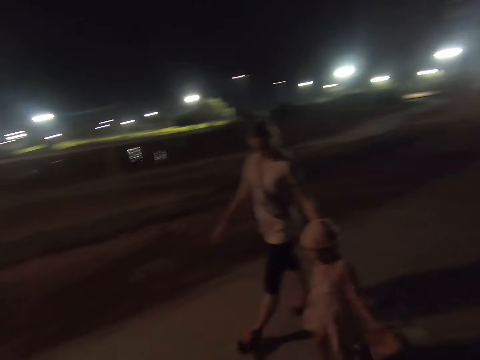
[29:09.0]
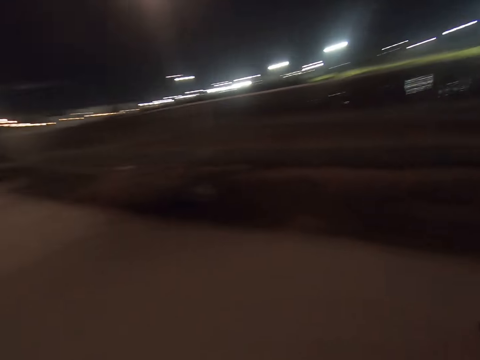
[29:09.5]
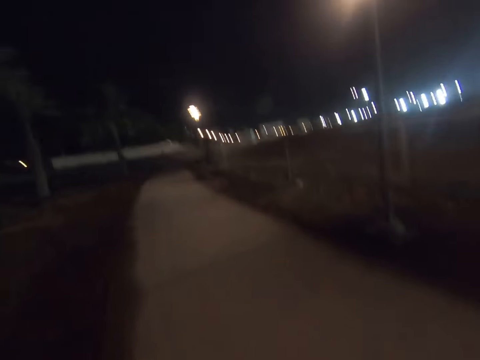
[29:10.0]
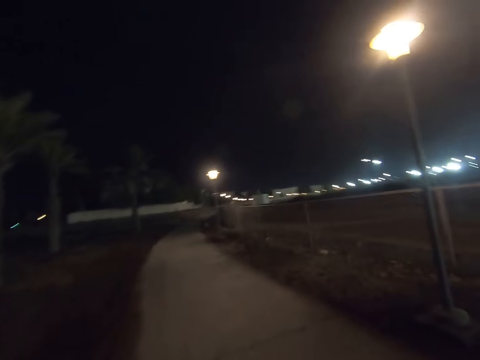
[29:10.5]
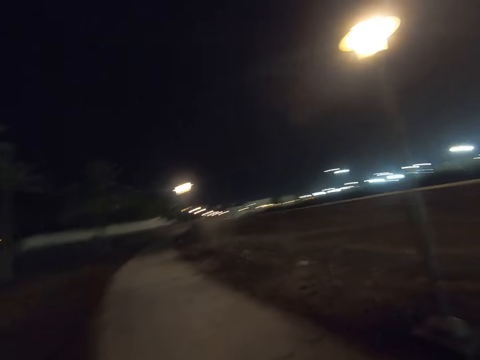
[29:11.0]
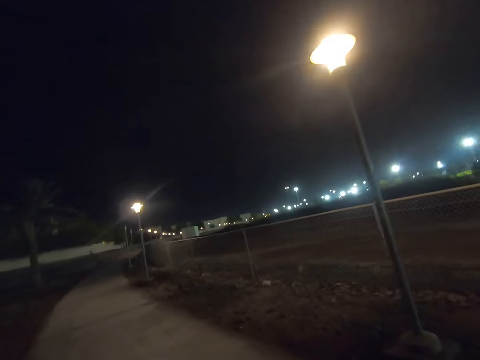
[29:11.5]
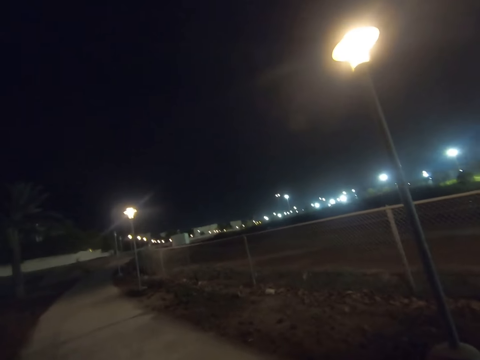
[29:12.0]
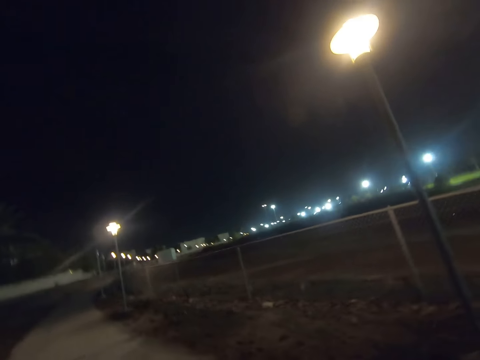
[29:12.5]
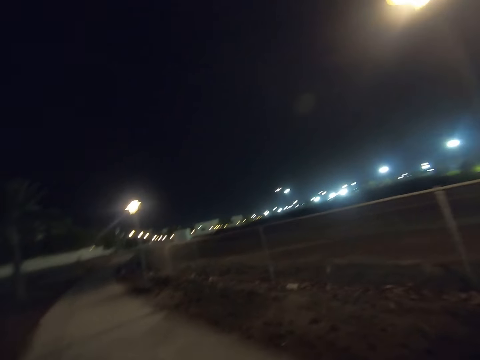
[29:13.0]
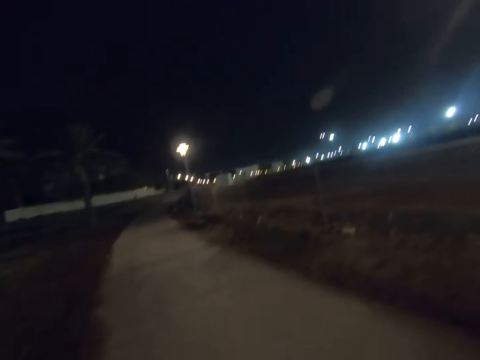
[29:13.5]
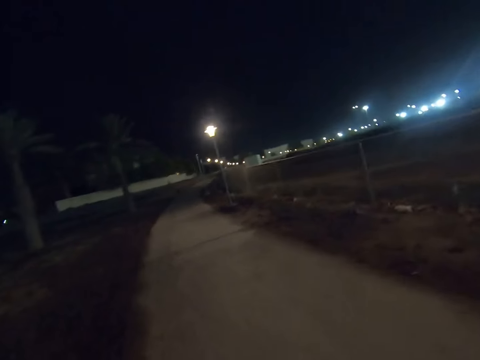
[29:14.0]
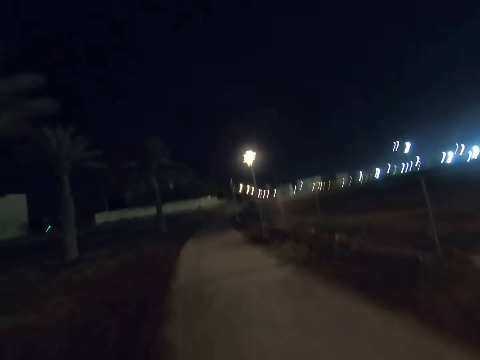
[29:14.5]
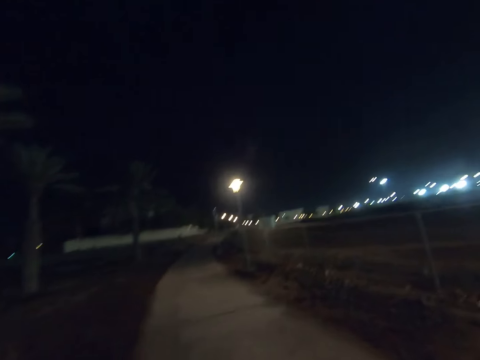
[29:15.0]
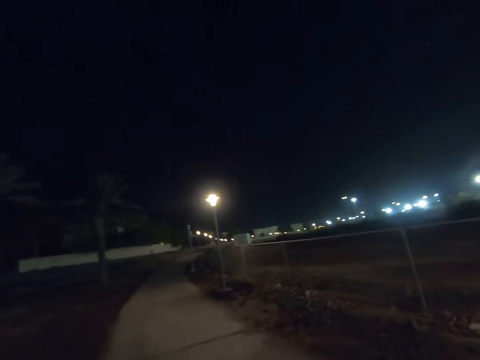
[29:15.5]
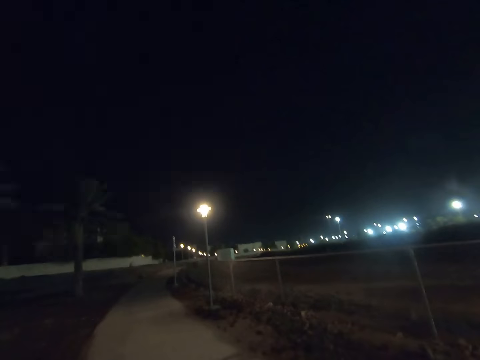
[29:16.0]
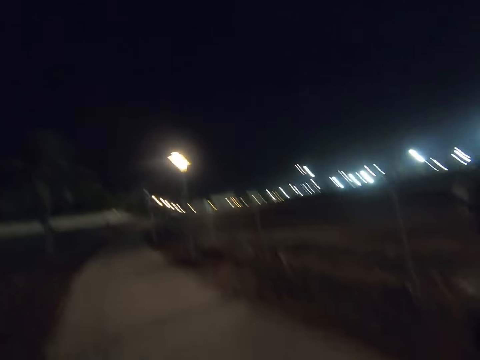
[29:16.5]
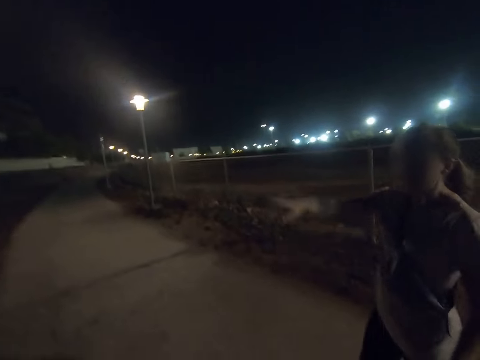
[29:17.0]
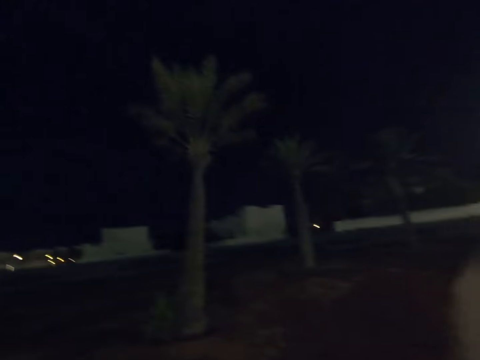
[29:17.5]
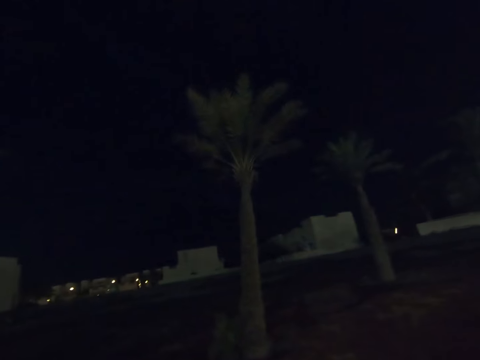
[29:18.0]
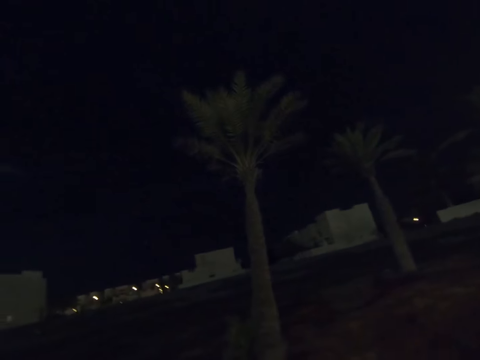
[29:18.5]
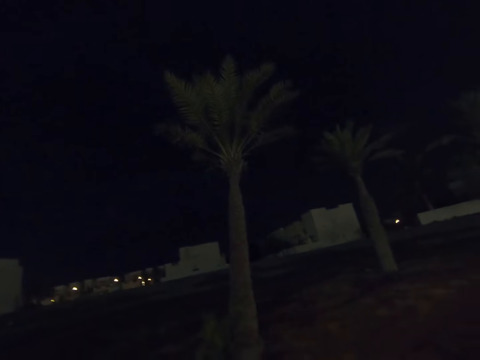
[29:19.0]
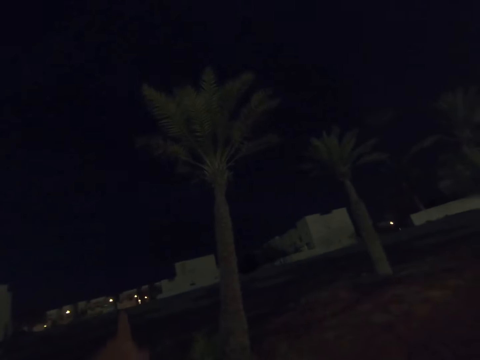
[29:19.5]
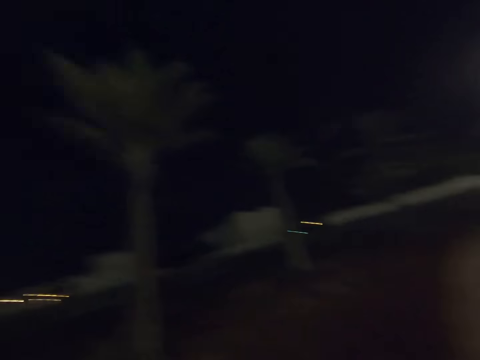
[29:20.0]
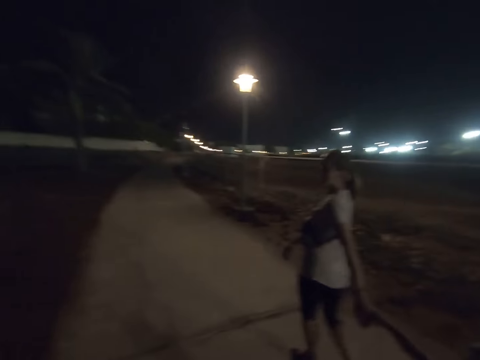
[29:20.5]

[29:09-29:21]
A woman walks with a child. The camera wearer walks on the walkway or rough road alongside the woman and the child. The woman points ahead.

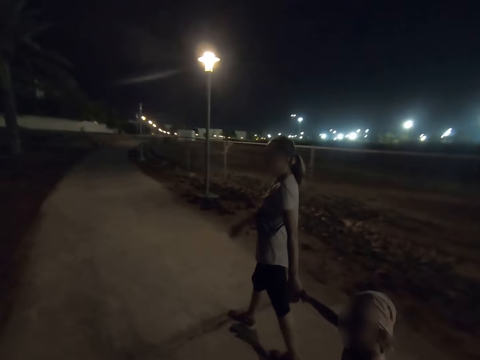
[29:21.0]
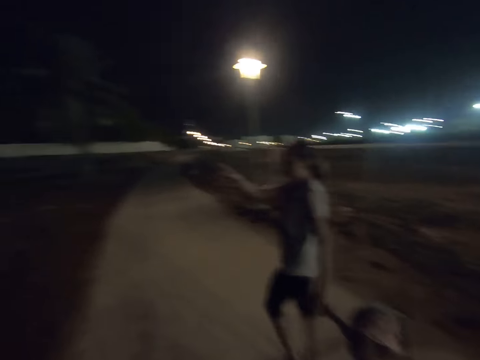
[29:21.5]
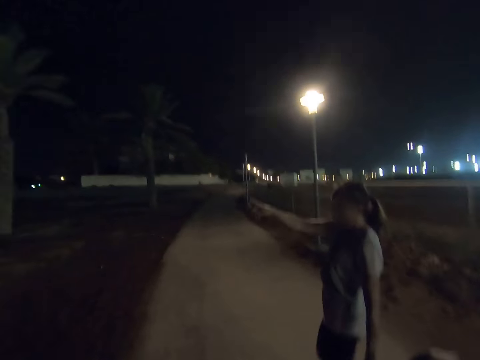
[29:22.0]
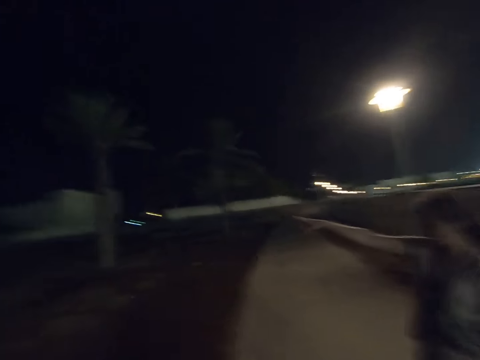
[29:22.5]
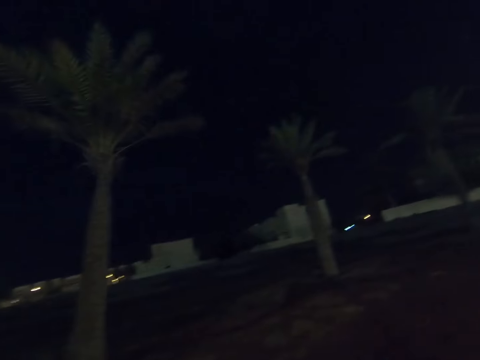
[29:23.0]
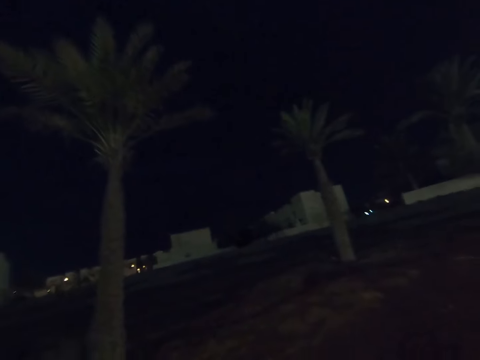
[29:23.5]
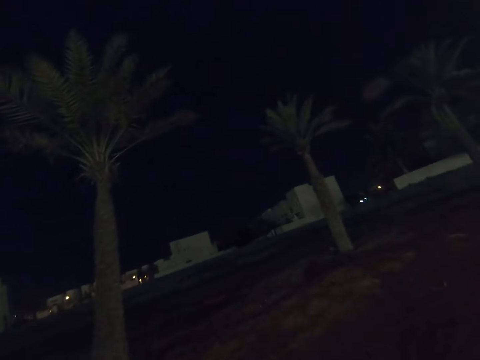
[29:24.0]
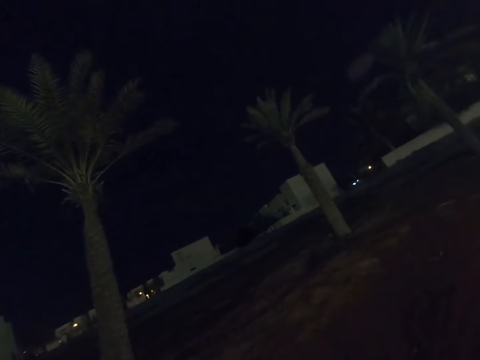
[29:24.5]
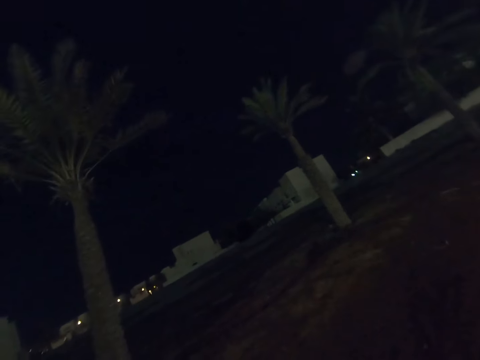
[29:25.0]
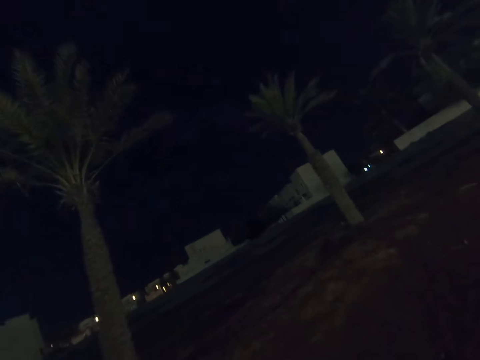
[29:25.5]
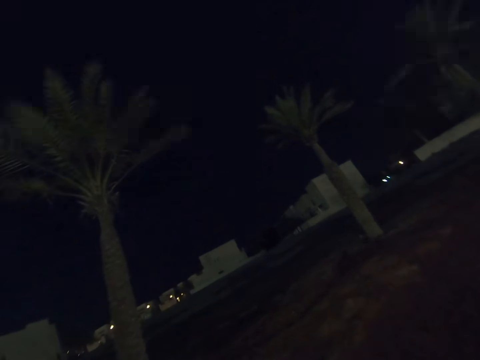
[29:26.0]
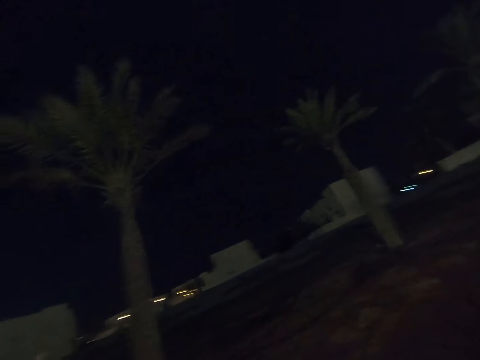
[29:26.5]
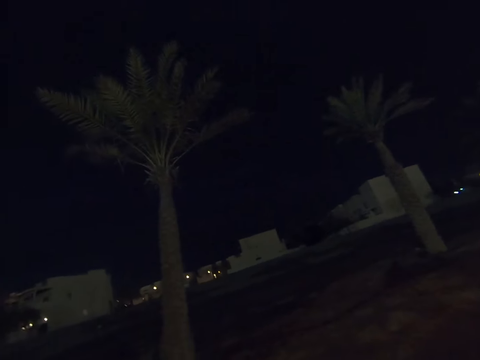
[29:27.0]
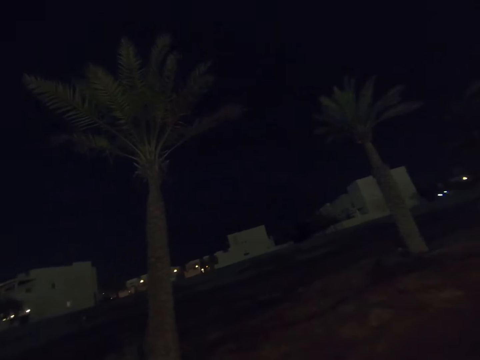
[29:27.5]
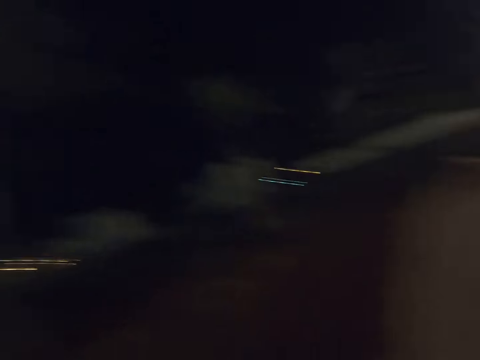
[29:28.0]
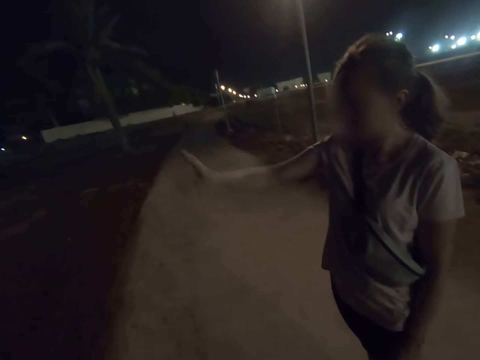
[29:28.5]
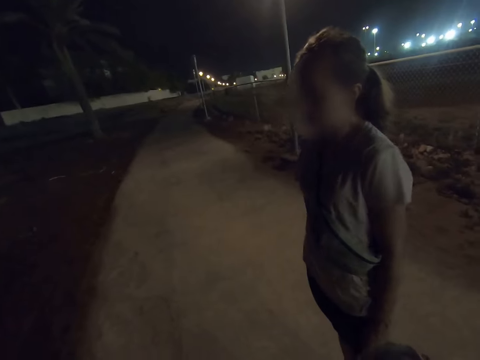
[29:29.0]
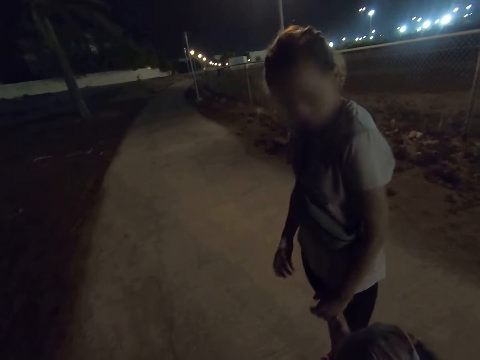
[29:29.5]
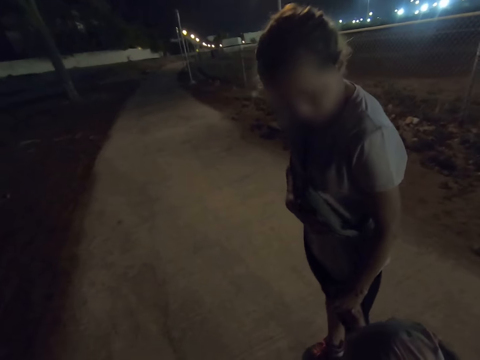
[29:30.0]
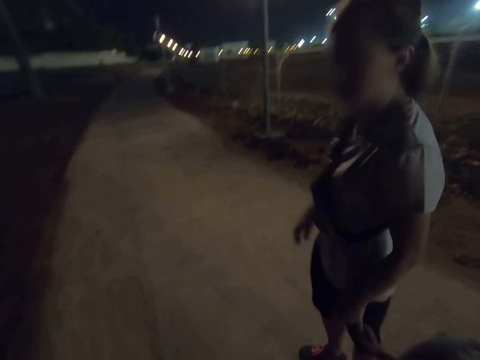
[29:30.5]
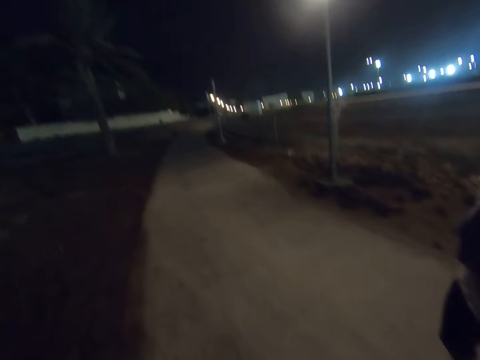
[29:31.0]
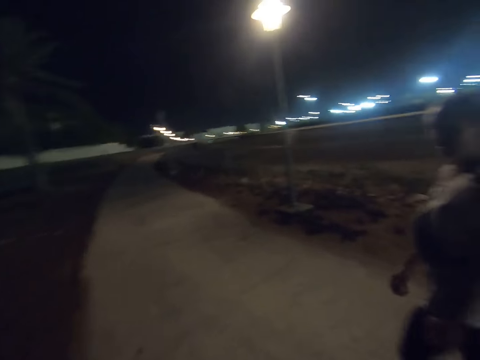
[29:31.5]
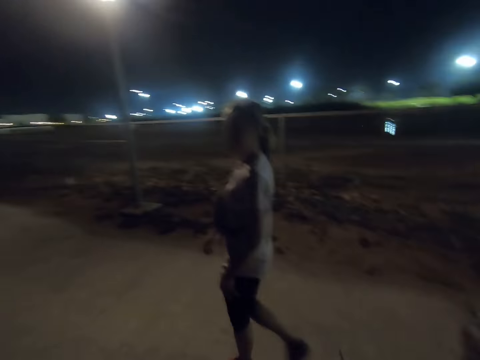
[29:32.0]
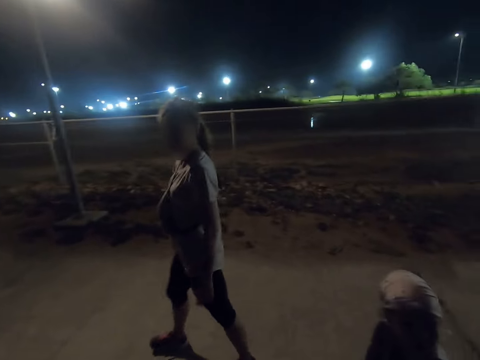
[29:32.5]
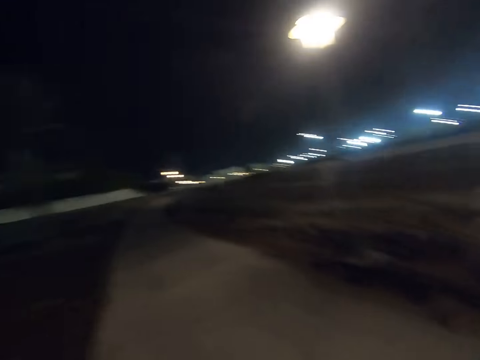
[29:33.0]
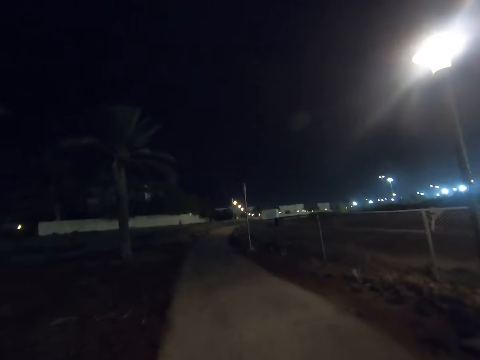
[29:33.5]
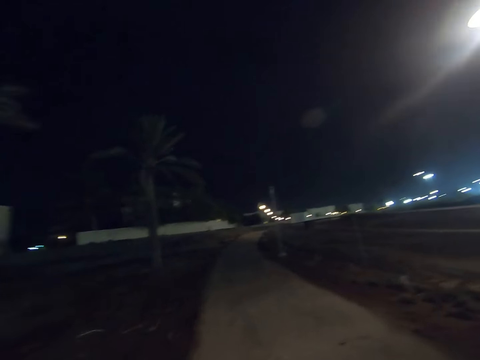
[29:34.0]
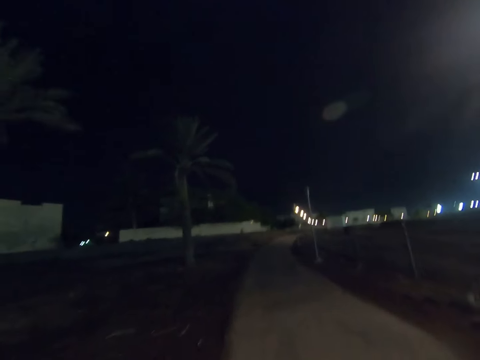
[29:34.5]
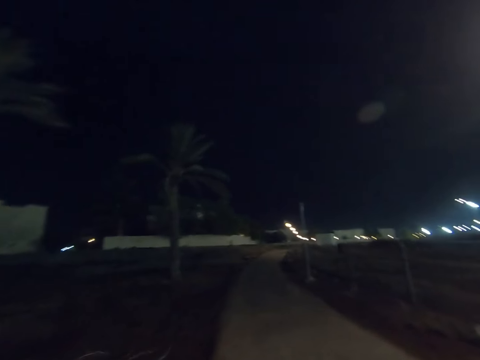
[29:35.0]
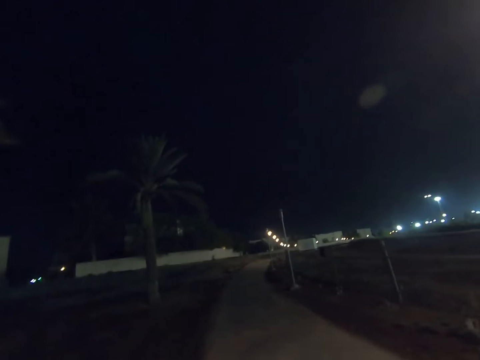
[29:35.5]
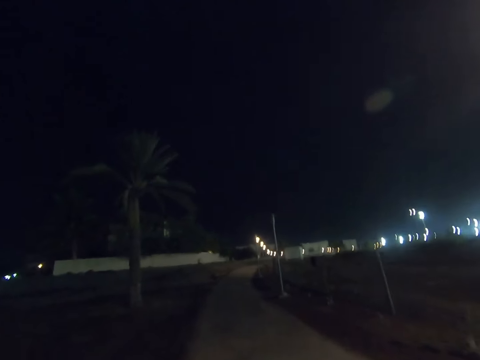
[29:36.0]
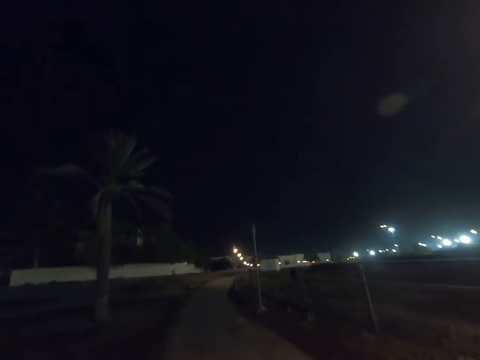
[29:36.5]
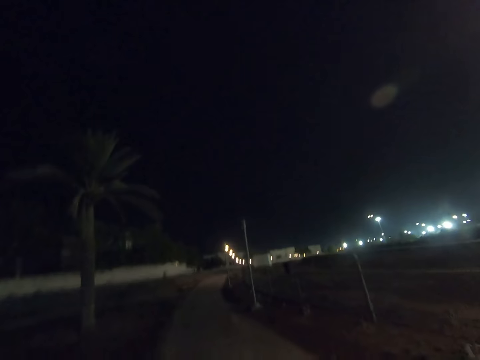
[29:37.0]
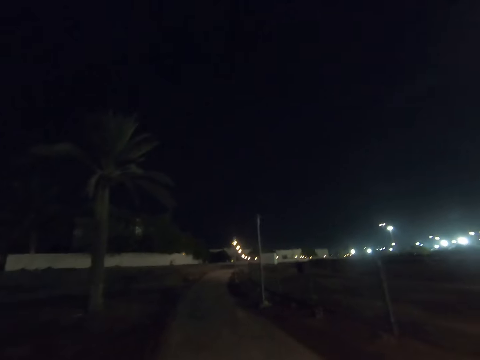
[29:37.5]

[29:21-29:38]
A woman and a child stop on the walkway. The camera wearer stops on the walkway. The woman points at houses on the other side. The camera wearer gazes at the houses on the other side. They gaze at the woman. The woman fixes her bag. She walks on a rough road. The camera wearer walks on the walkway alongside the woman and the child. They look around. They walk on the walkway.
